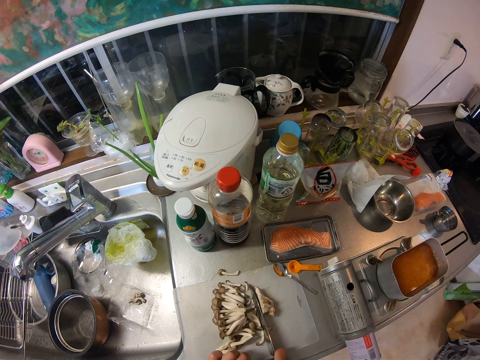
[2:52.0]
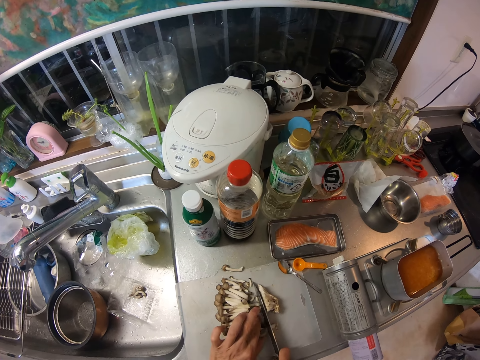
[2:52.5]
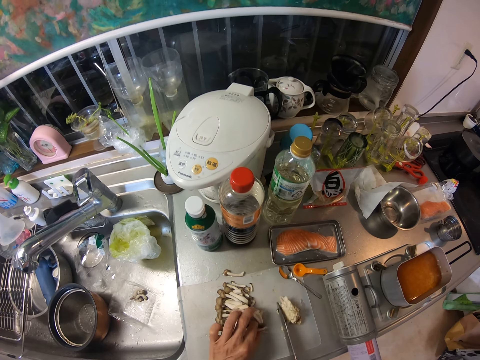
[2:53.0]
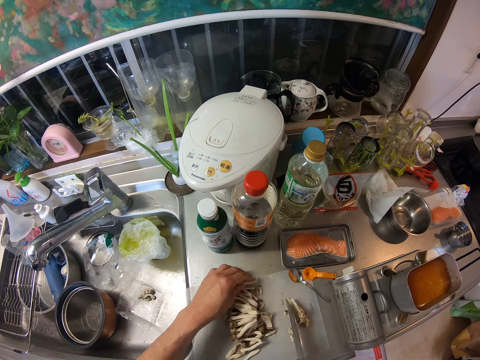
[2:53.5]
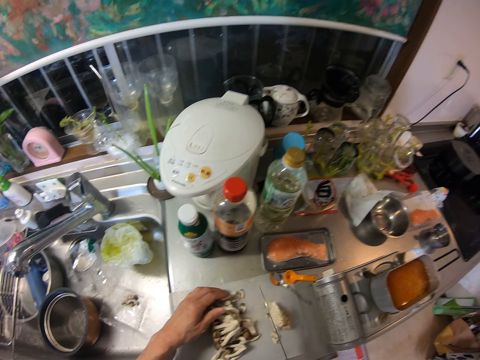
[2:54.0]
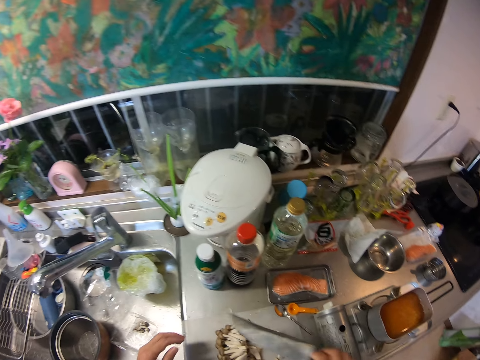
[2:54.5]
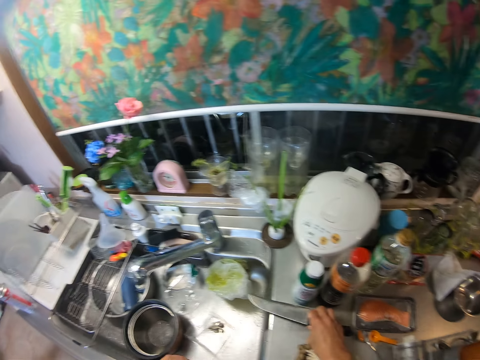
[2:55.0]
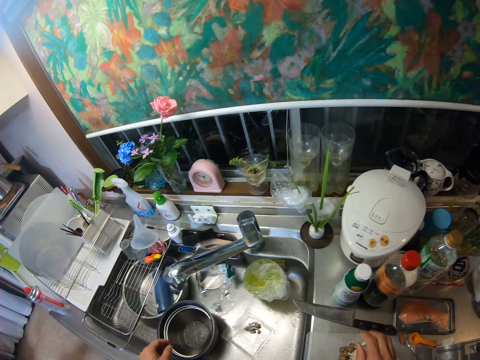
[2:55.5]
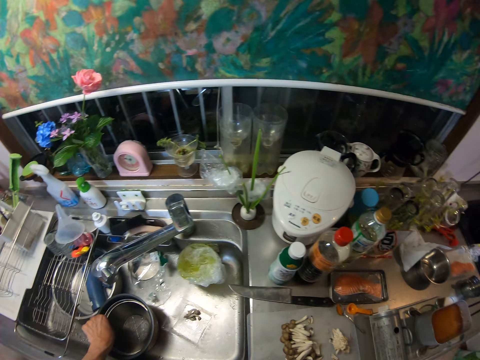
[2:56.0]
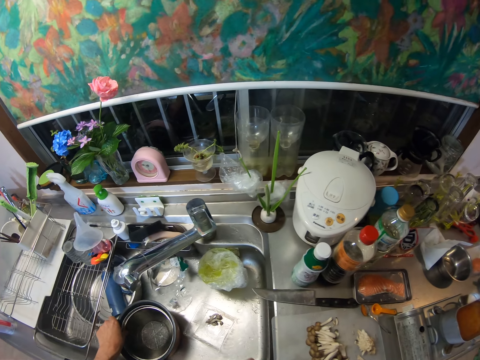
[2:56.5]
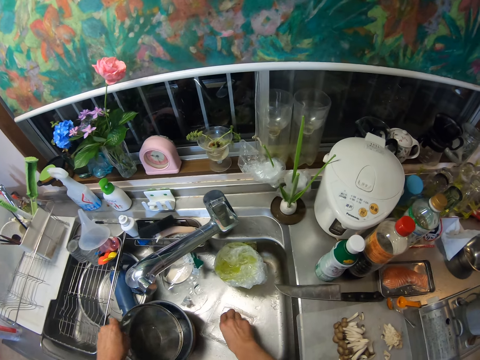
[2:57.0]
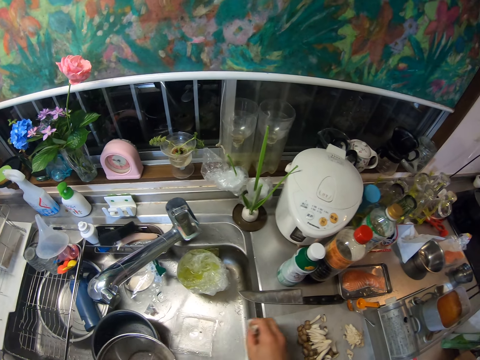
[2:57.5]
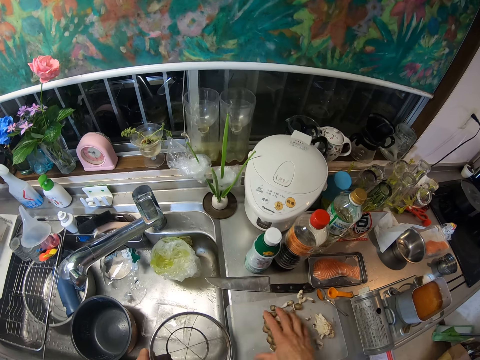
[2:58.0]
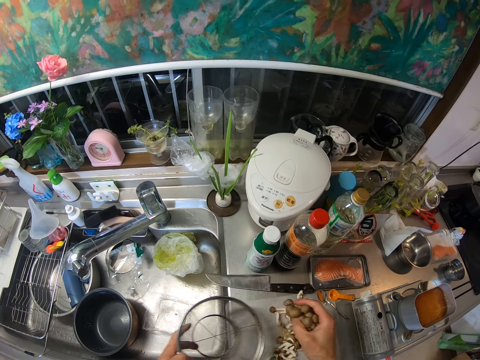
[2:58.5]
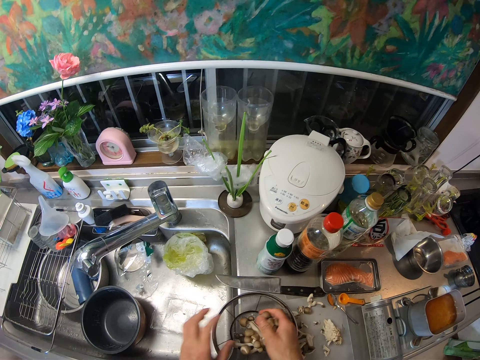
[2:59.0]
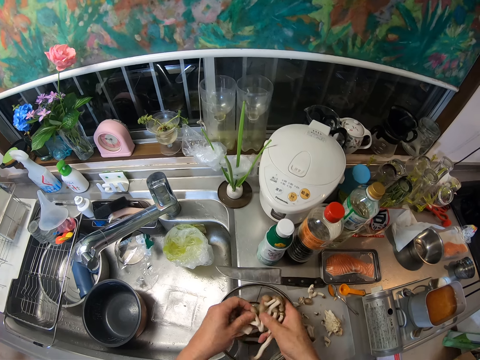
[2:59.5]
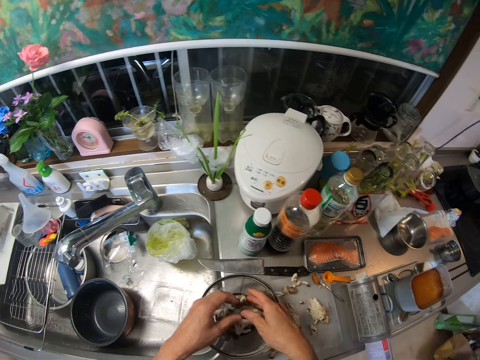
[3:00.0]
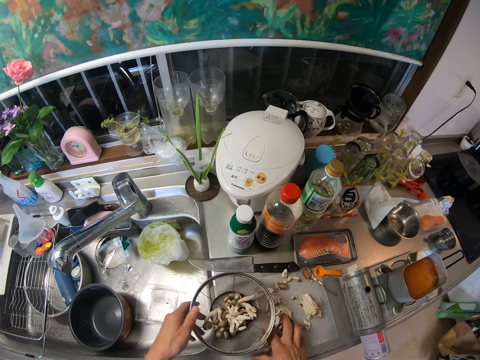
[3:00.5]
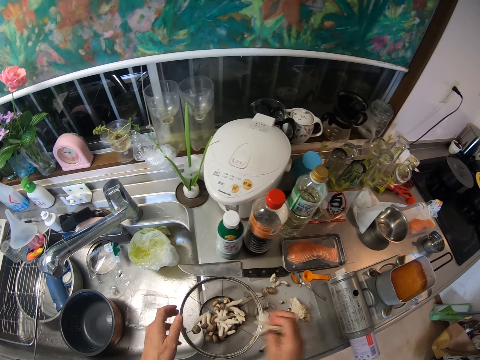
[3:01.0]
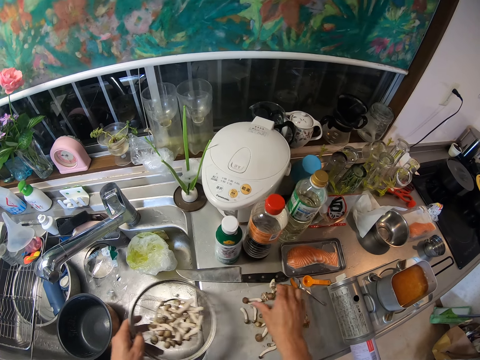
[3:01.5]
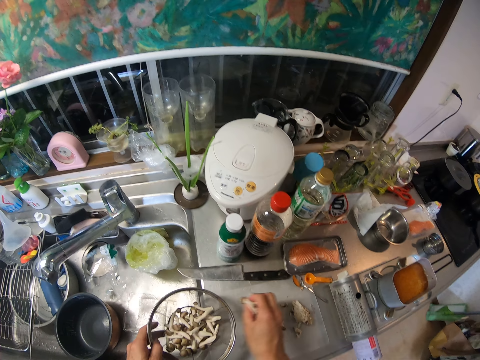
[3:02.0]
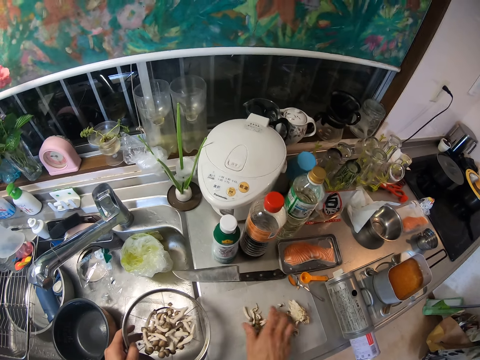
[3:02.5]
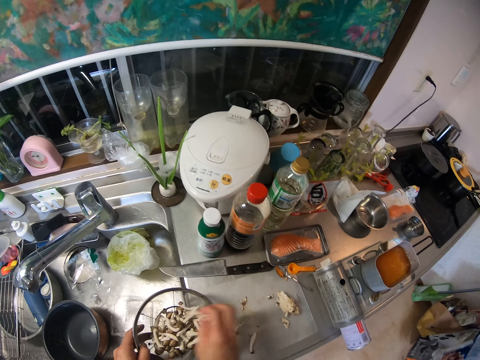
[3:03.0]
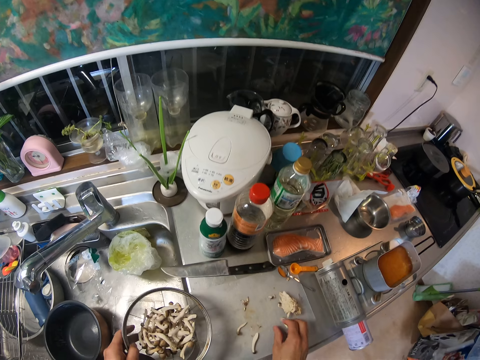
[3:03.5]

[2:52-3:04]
The camera wearer puts aside a piece of the mushroom. They drop the knife on the kitchen slab. They take the sieve from the bowl in the kitchen sink. They pick the remains of the mushroom from the kitchen sink. They put the mushroom together with the mushroom on the cutting board. They put the sieve in the kitchen slab. They put the mushrooms from the cutting board into the sieve.

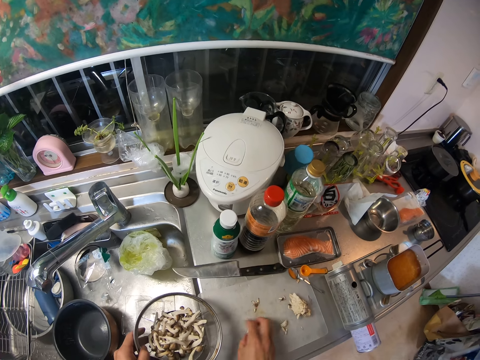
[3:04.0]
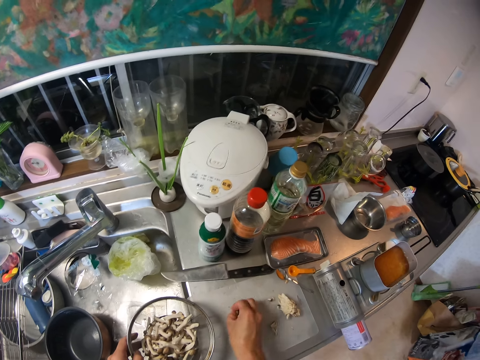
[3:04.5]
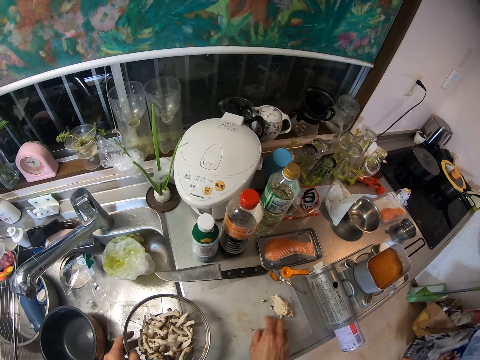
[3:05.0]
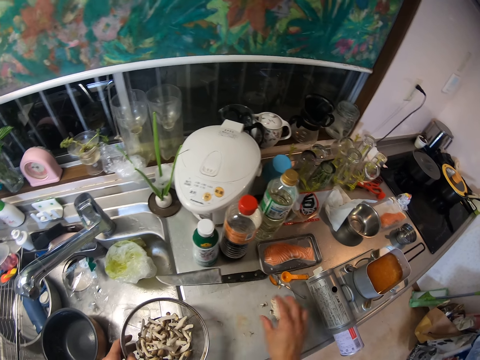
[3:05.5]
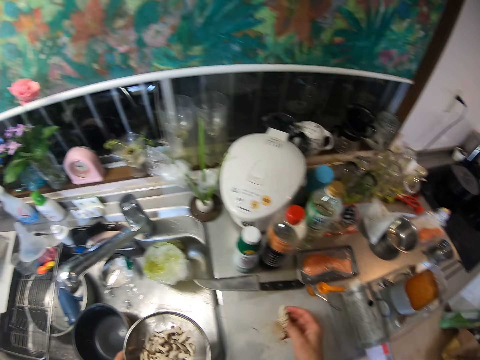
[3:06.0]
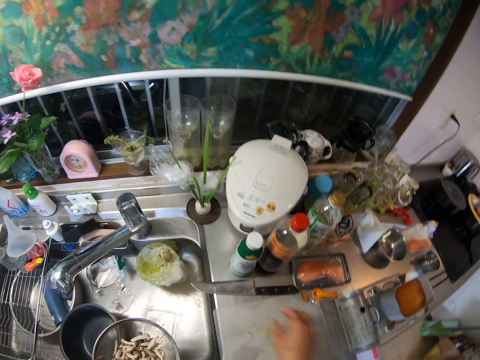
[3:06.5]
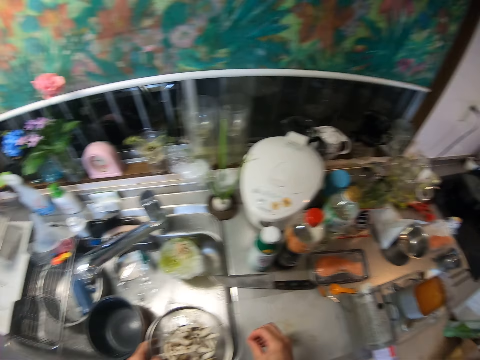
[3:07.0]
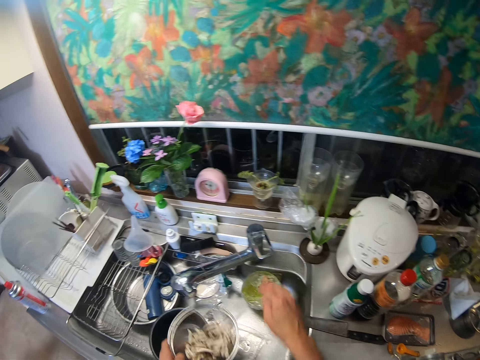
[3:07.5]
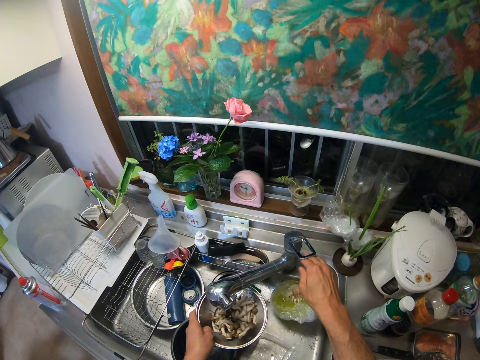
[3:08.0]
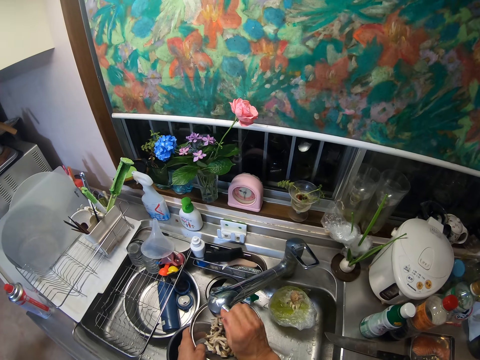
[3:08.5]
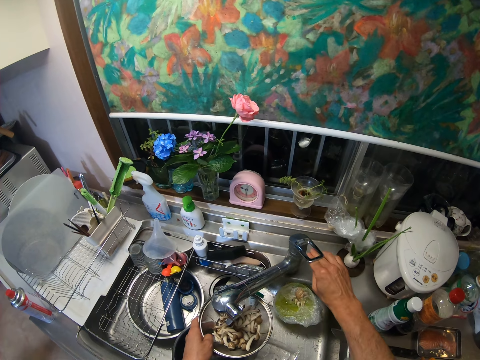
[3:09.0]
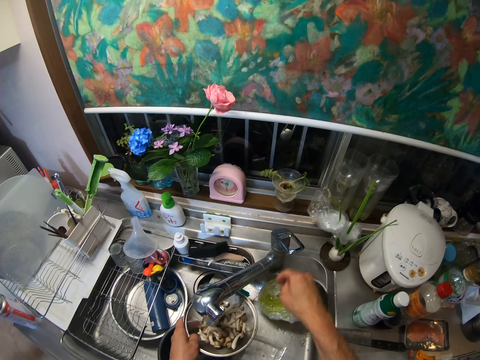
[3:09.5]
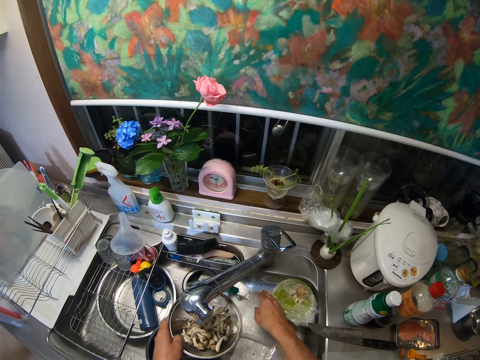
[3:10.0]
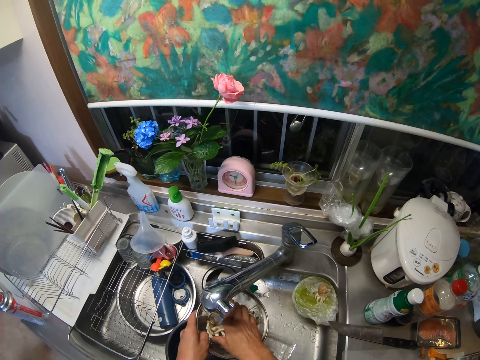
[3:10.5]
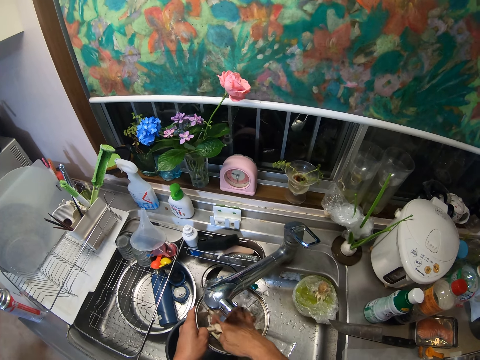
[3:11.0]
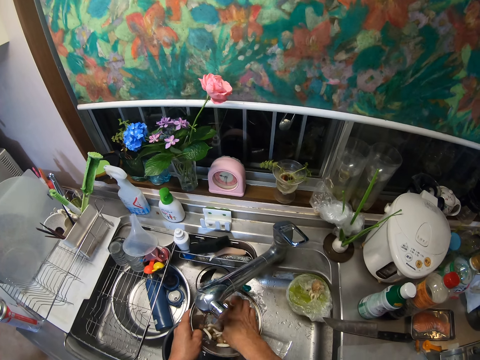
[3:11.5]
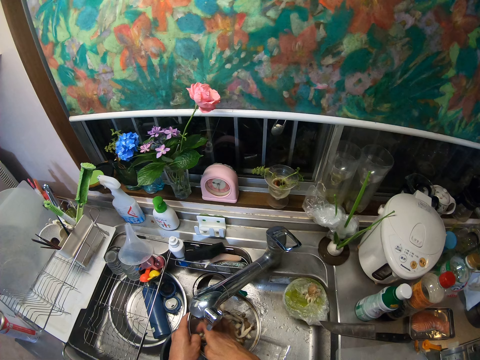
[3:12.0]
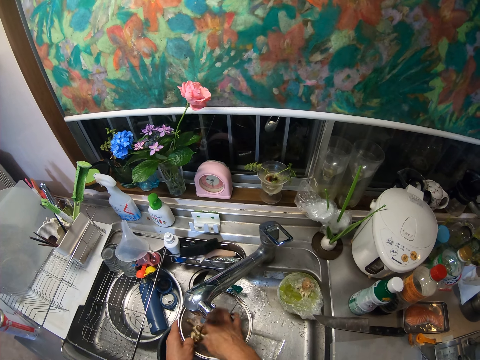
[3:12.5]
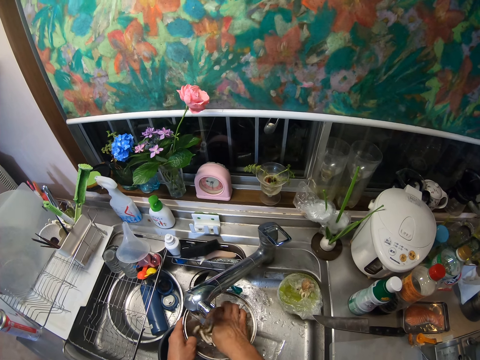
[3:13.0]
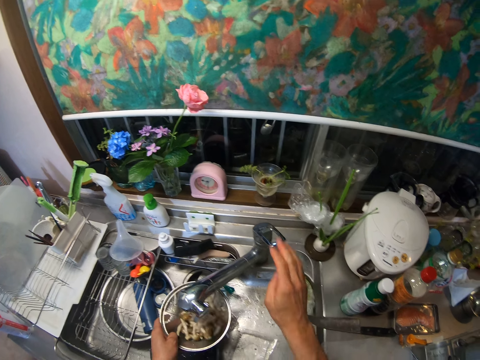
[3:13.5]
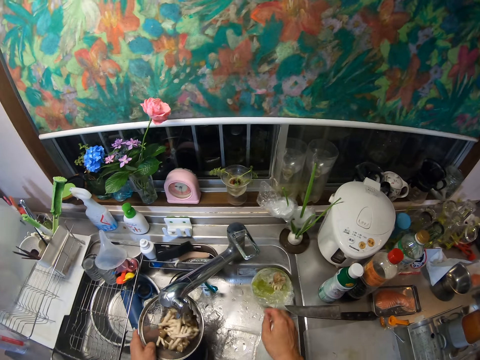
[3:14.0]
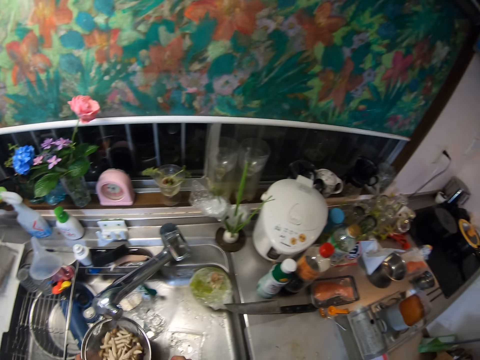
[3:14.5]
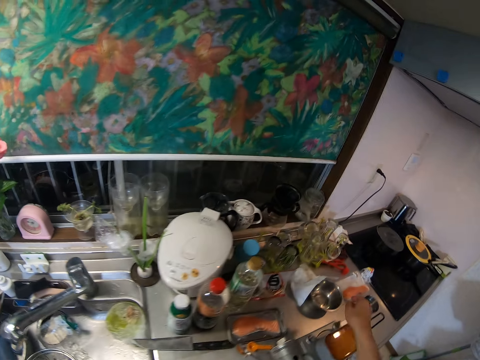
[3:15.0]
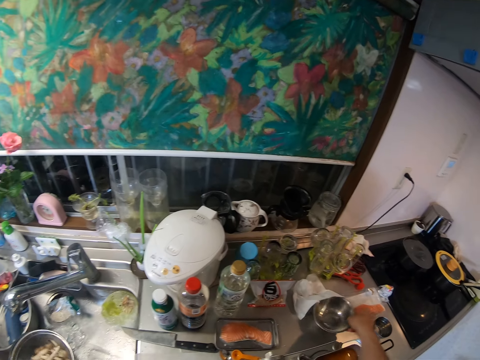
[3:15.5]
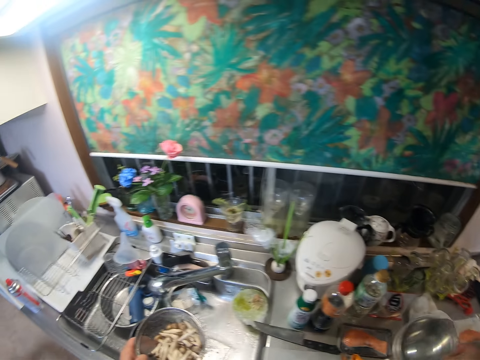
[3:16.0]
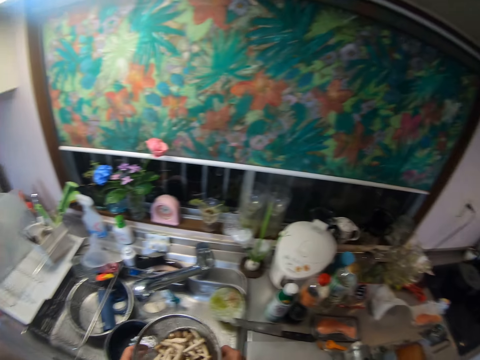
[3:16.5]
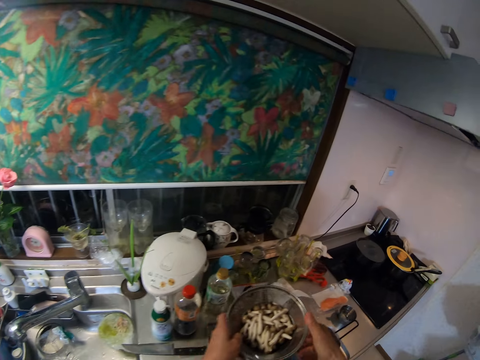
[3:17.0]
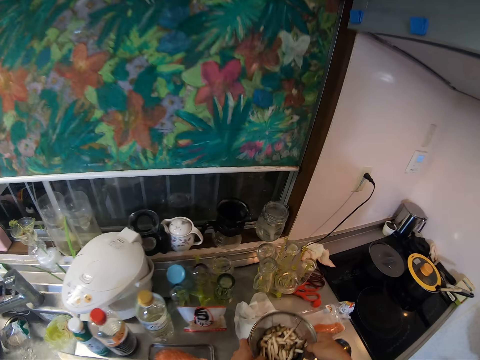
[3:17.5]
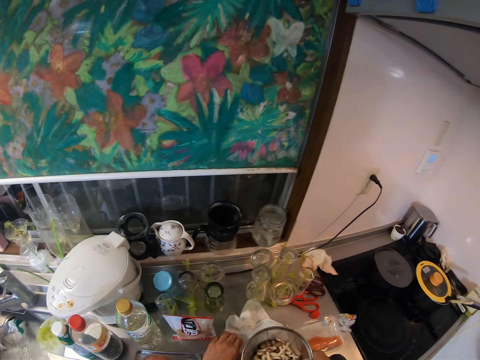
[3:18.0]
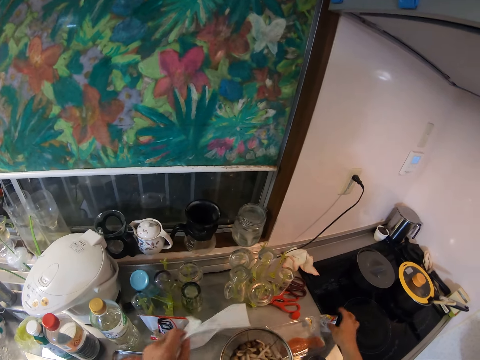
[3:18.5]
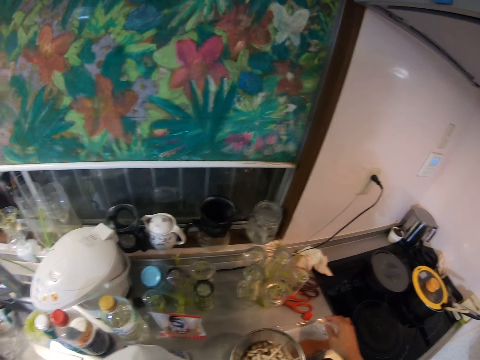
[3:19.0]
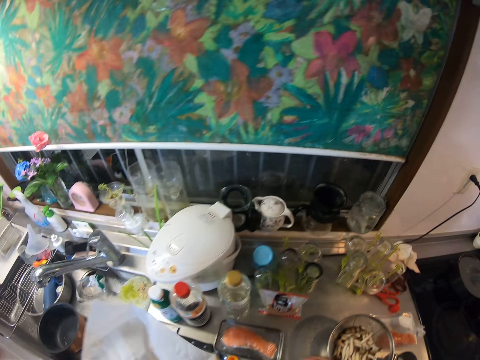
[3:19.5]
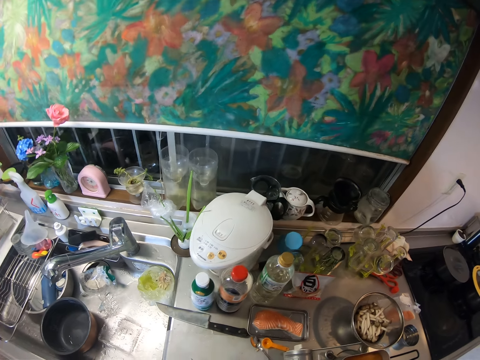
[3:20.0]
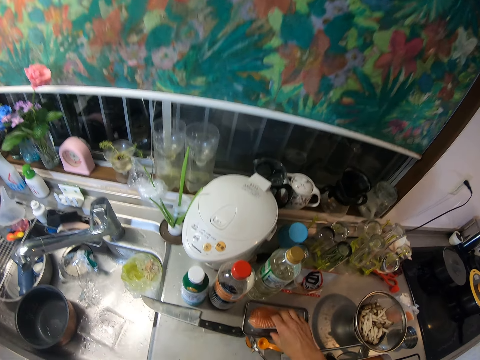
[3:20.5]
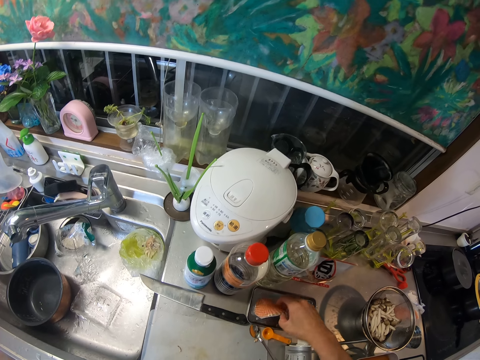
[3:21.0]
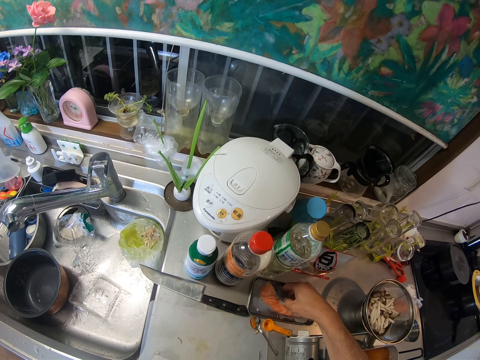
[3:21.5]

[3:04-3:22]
The camera wearer throws the root of the mushroom into the nylon inside the kitchen sink. They put the remaining mushrooms from the cutting board into the sieve. They touch the faucet. They turn a knob on the faucet. They turn on the faucet. They move the nylon in the sink to the side of the kitchen sink. They rinse the mushroom in the sieve with water from the faucet. They turn off the faucet. They pick another stainless bowl from the kitchen slab. They shake the sieve. They drop the stainless bowl in the kitchen sink. They put the sieve on the kitchen slab. They pick a serviette from the kitchen slab. They touch the fish foil bag. They turn the fish around in the pan.
